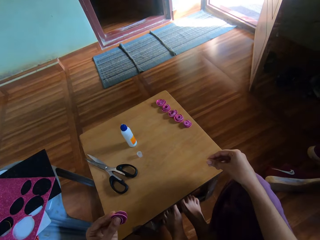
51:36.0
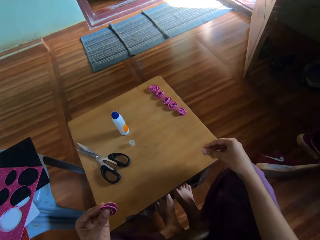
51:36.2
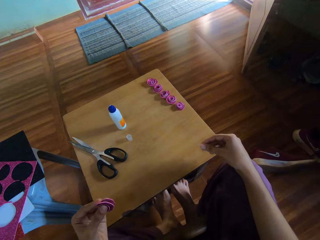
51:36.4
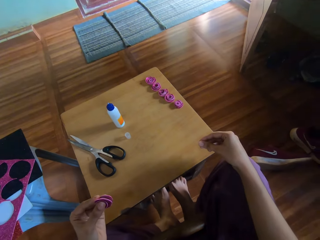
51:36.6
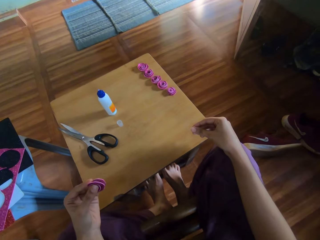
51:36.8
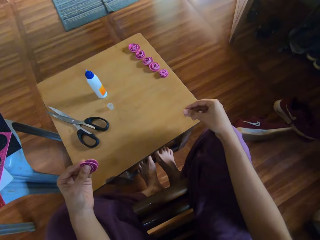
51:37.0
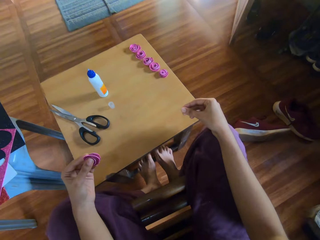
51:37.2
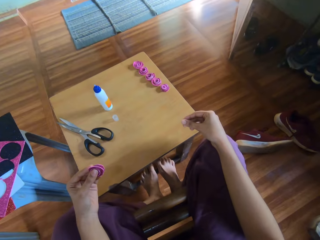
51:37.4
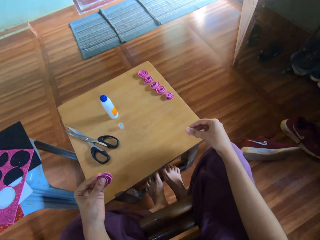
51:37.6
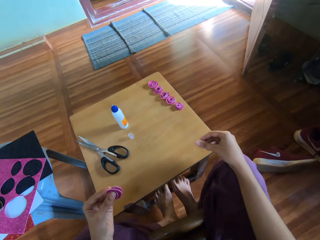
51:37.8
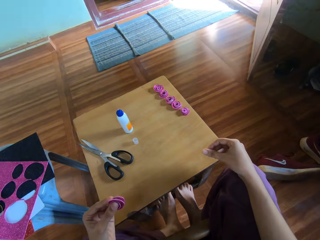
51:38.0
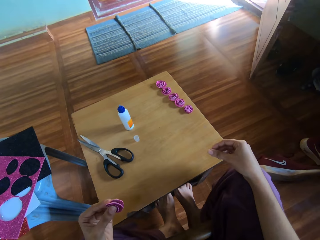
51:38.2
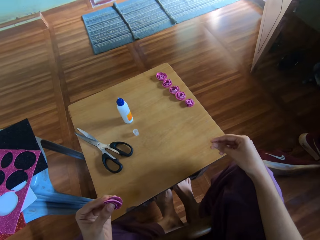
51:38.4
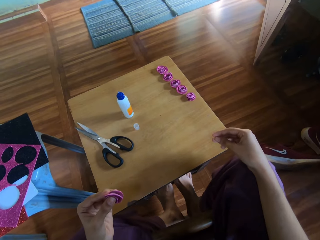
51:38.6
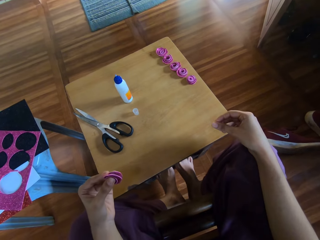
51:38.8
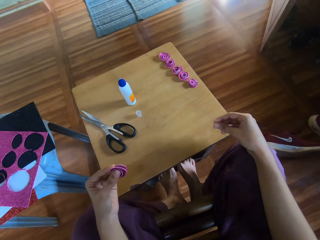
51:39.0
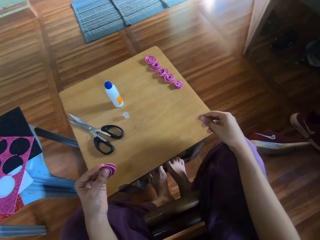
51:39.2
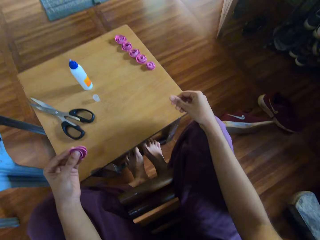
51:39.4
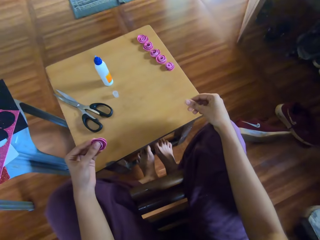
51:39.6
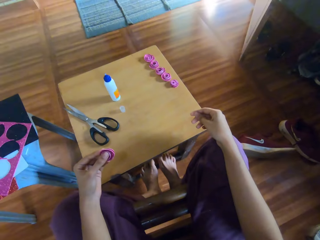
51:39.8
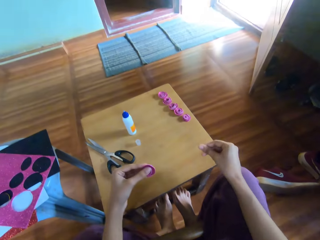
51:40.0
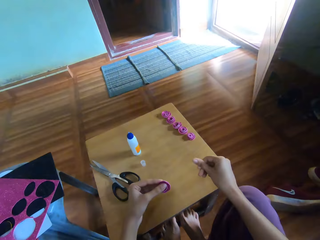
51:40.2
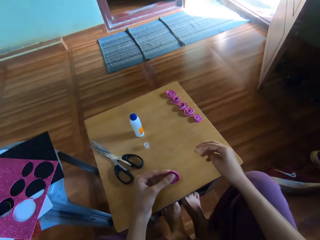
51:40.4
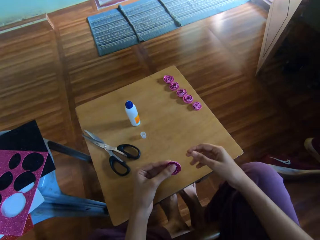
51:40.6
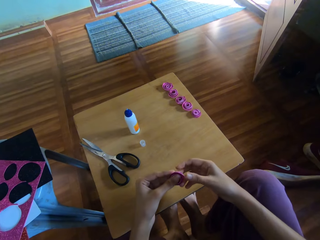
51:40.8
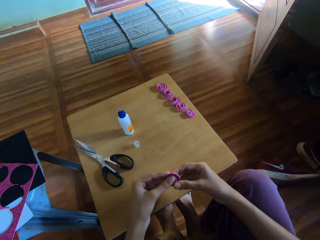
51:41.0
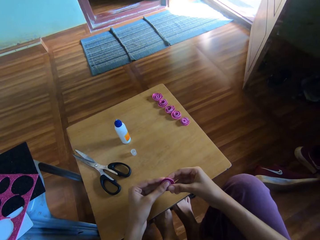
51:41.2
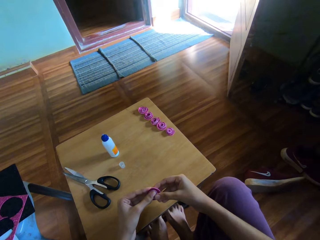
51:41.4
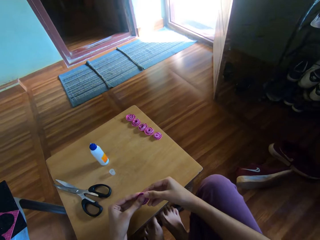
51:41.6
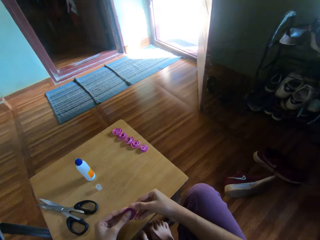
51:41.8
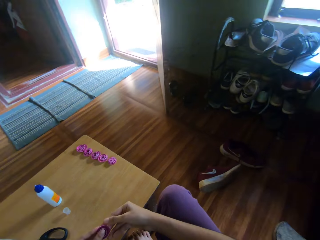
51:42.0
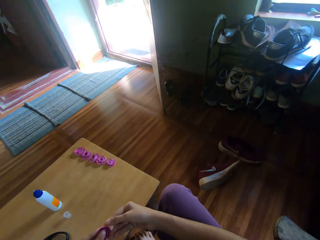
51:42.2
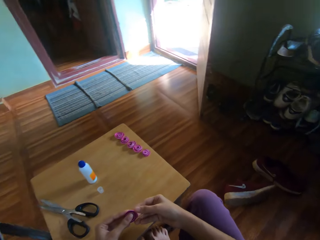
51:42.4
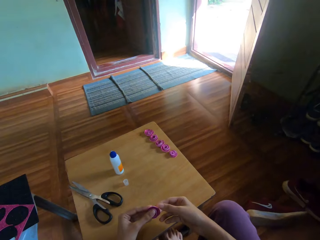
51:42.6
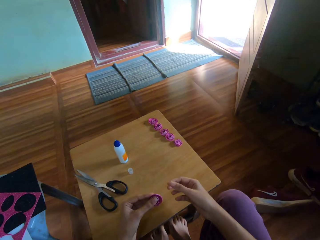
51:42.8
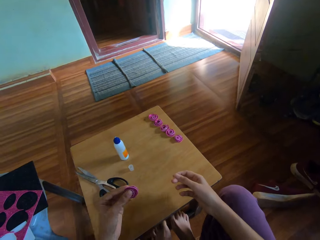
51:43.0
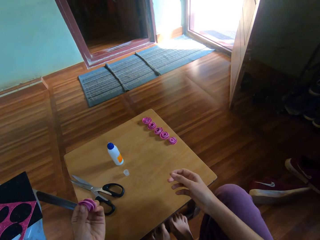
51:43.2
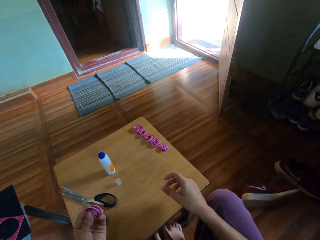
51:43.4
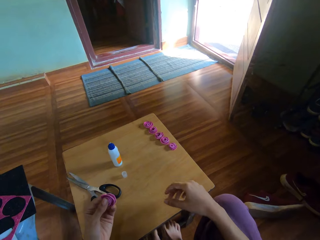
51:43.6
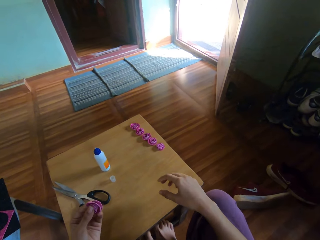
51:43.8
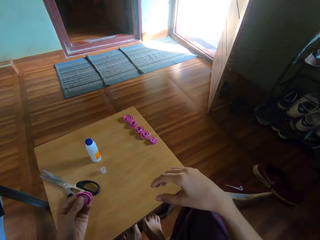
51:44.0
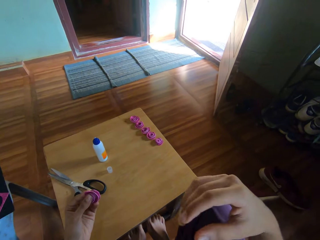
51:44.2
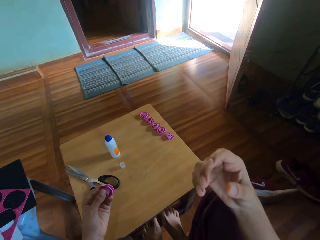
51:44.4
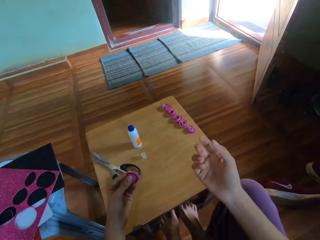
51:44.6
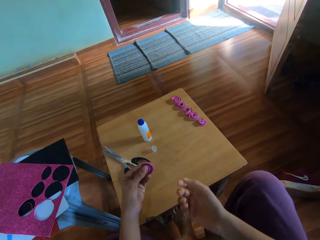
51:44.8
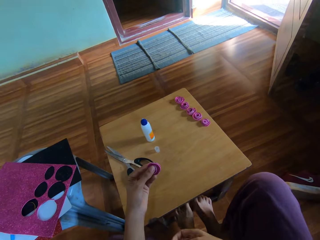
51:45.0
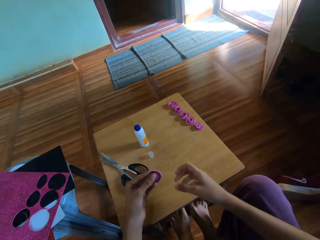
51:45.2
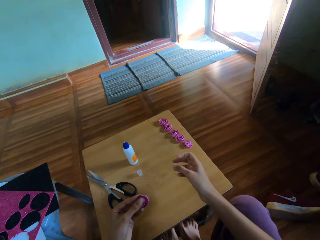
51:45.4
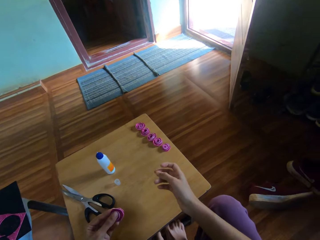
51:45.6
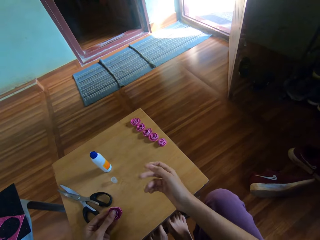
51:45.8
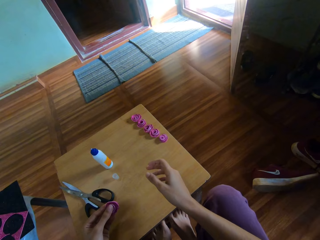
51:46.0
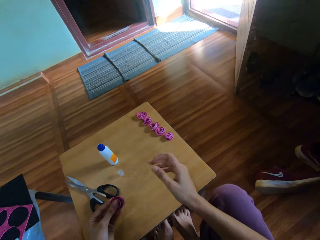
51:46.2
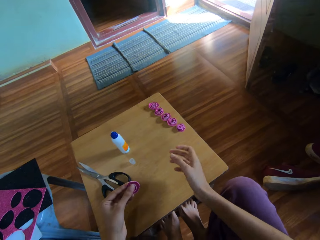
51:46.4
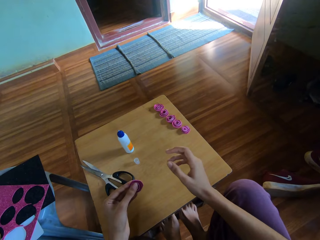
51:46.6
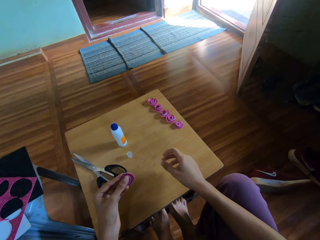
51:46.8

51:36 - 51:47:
The camera wearer touches the glitter paper rose with the right hand.

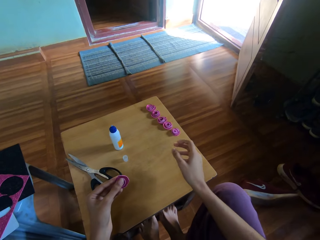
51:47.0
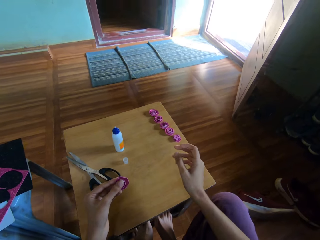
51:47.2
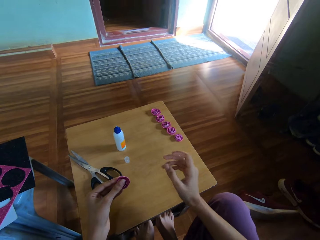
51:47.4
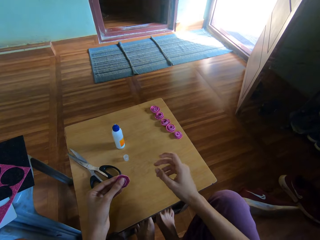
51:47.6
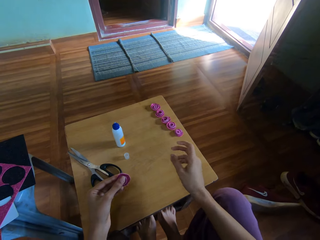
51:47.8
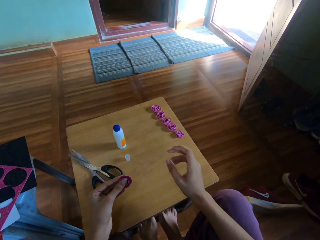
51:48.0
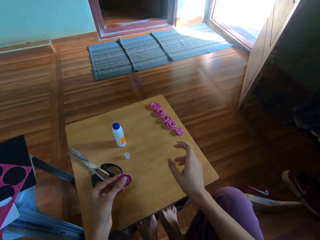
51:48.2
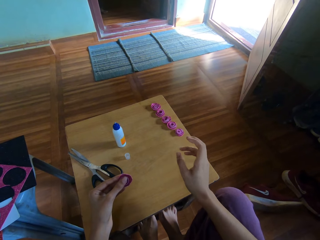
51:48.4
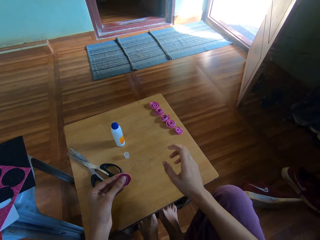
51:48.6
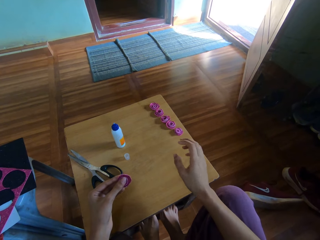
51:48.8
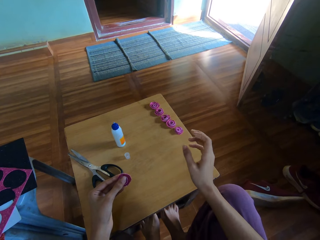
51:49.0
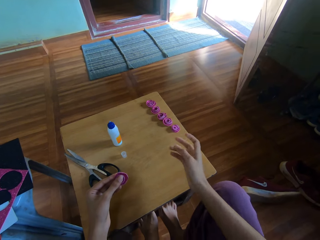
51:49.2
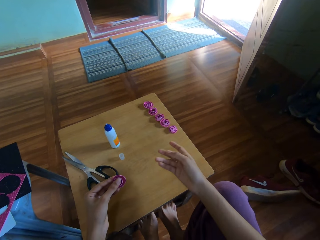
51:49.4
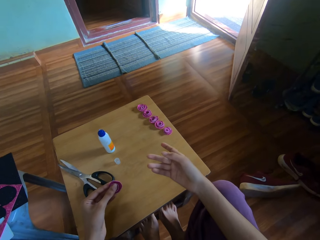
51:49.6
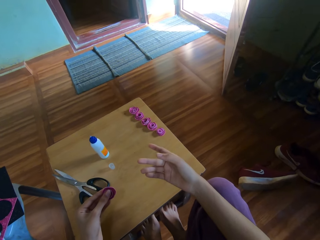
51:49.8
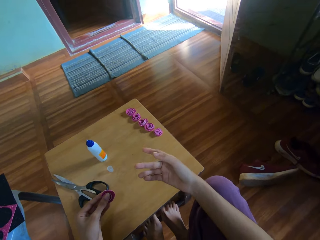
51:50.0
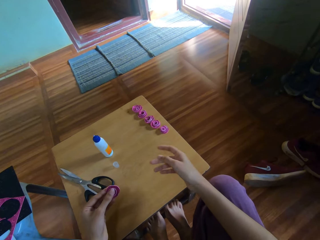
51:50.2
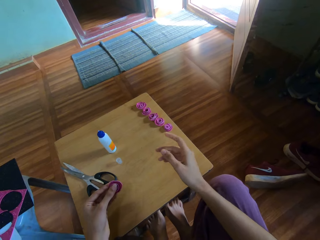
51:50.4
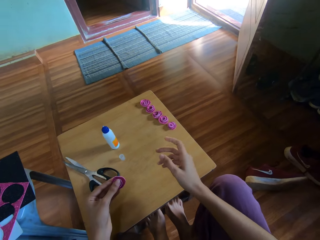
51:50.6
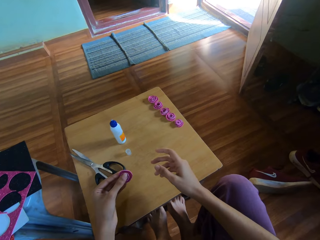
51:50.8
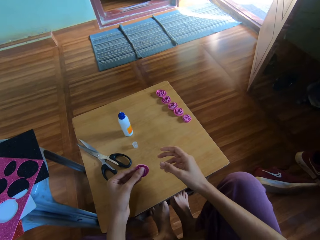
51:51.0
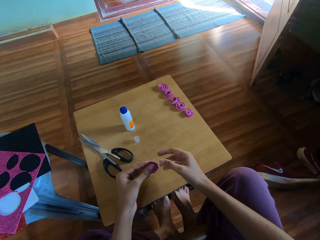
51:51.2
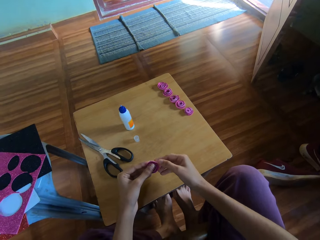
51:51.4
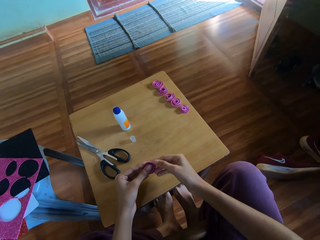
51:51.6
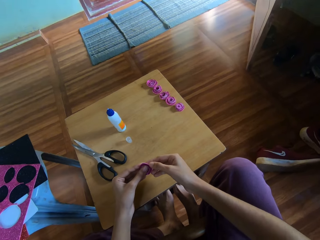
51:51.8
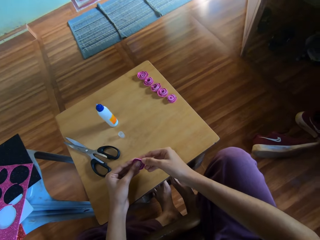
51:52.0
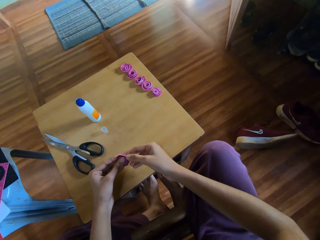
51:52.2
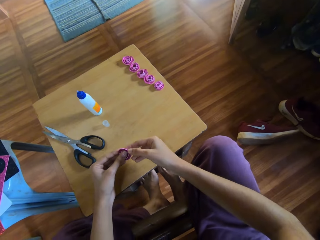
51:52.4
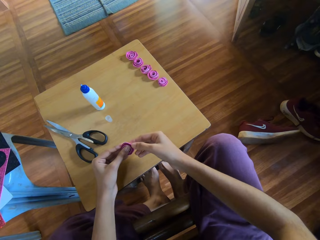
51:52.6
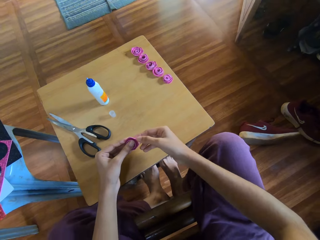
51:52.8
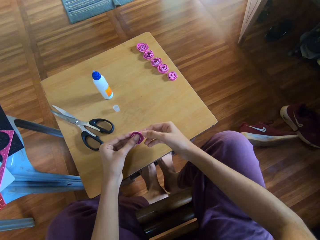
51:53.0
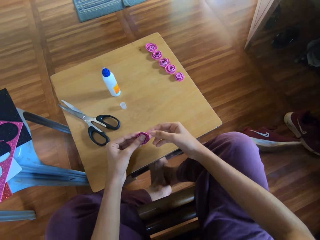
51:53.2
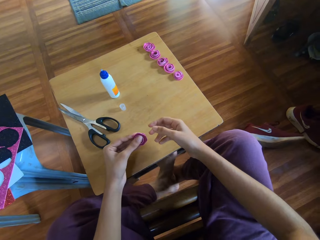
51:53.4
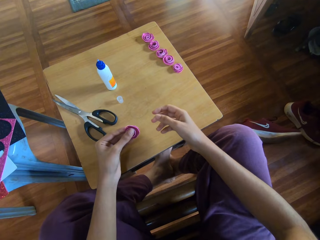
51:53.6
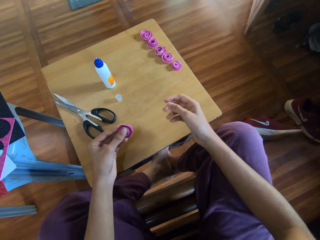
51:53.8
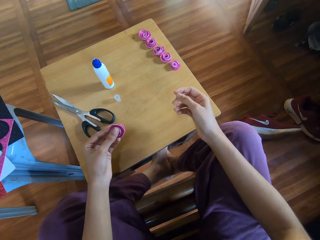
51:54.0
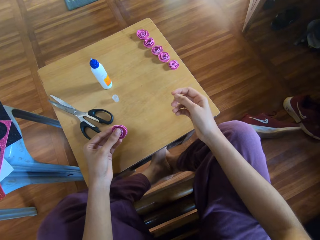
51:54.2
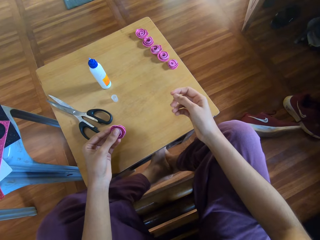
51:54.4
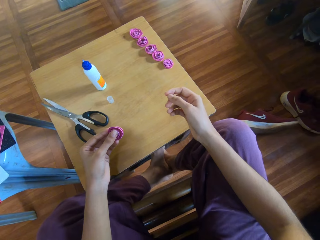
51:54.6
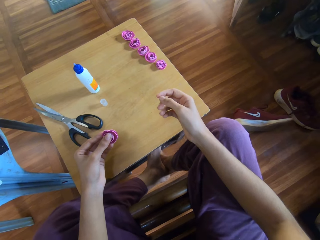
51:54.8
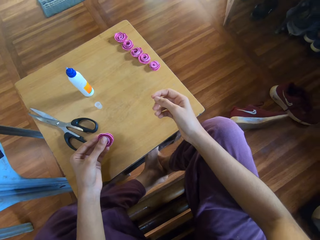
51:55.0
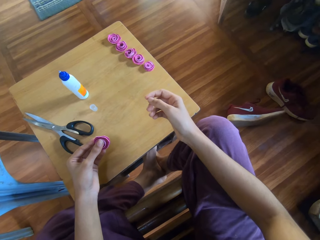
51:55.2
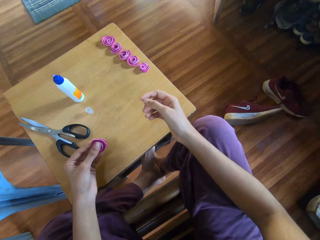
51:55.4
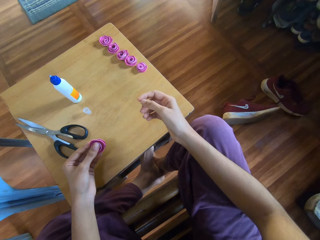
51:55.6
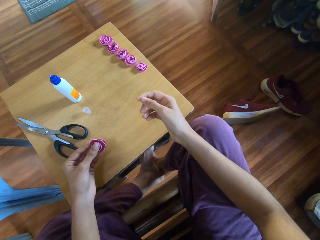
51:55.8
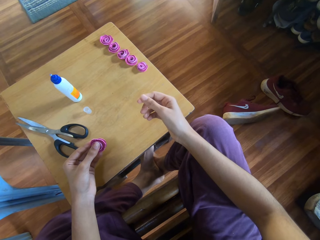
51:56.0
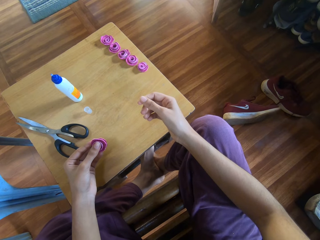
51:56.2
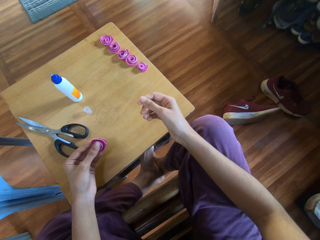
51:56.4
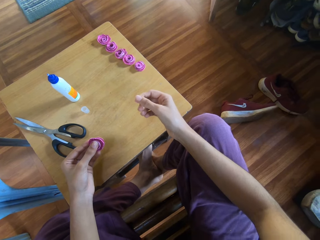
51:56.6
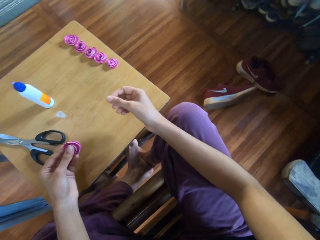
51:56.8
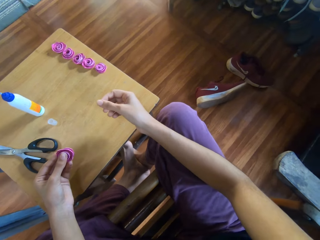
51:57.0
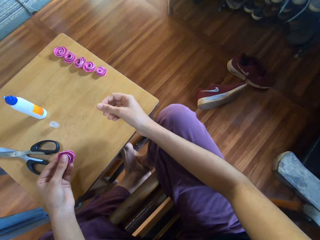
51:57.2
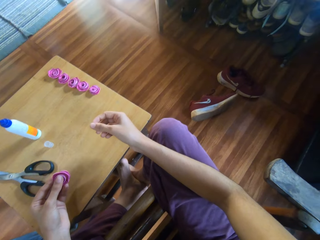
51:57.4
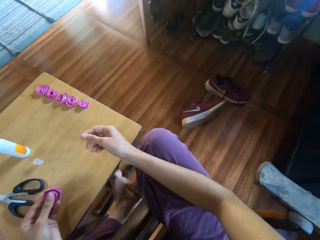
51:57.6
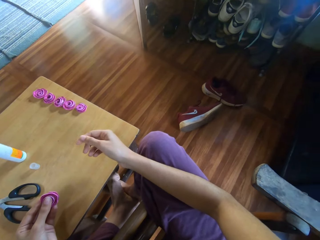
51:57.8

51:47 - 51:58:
The camera wearer touches the glitter paper rose with the right hand.
